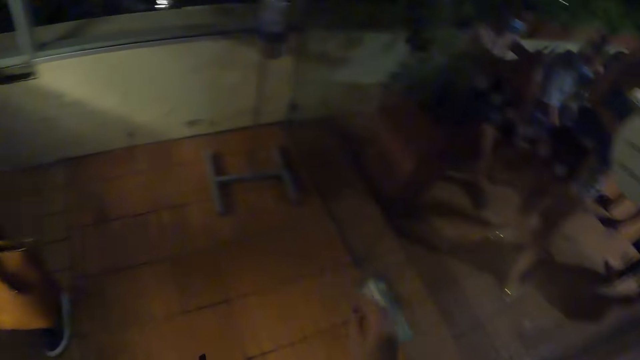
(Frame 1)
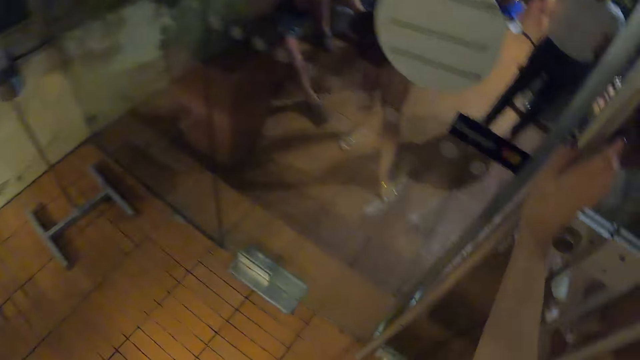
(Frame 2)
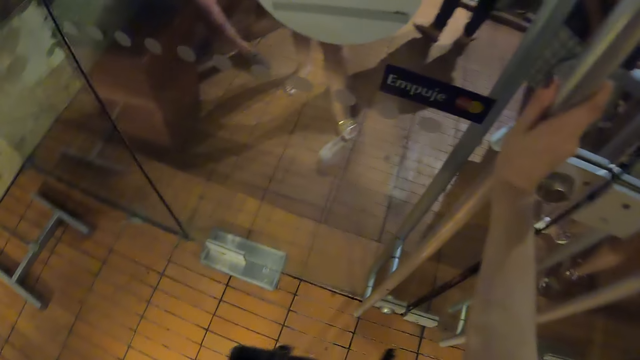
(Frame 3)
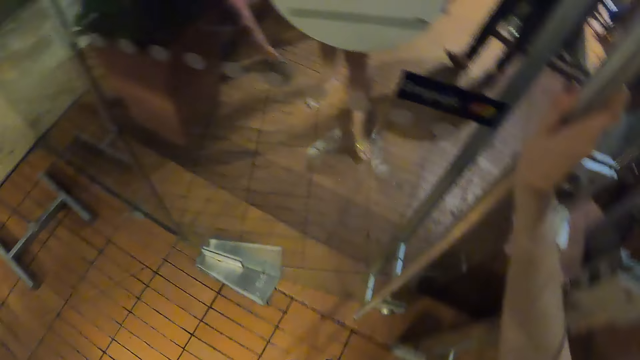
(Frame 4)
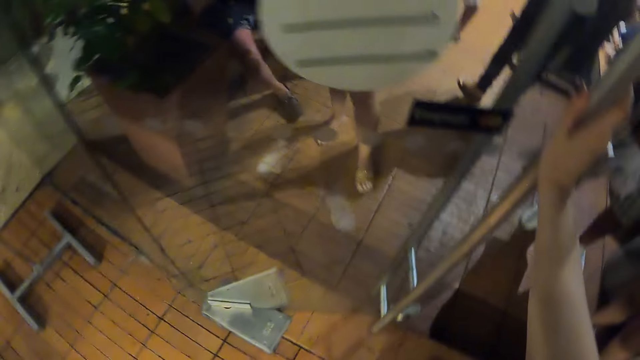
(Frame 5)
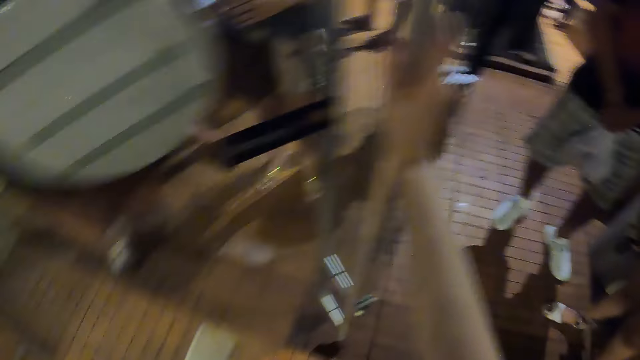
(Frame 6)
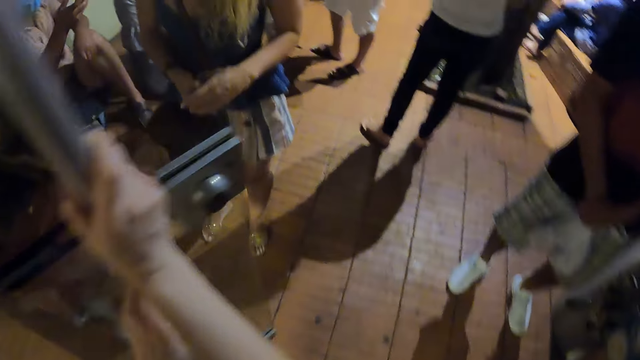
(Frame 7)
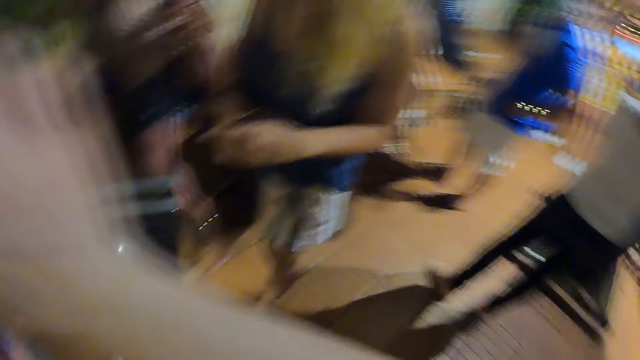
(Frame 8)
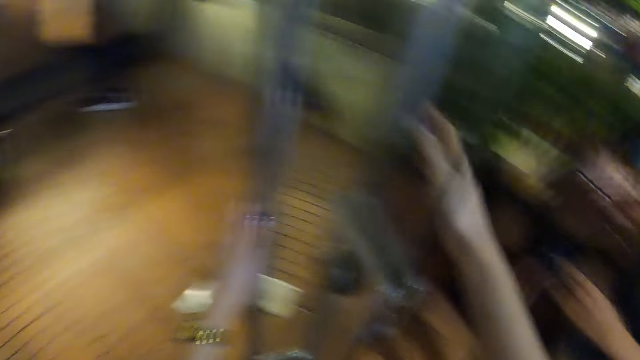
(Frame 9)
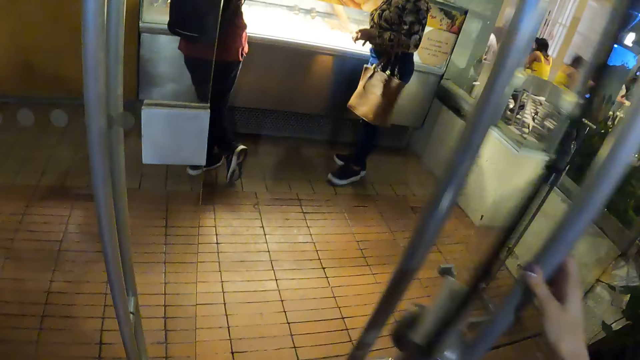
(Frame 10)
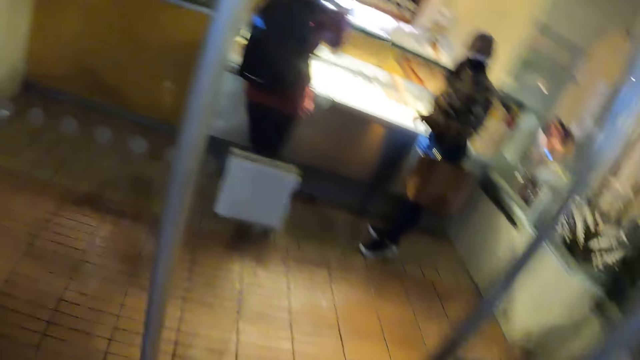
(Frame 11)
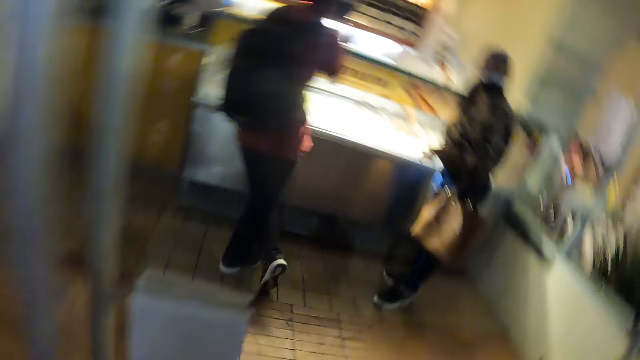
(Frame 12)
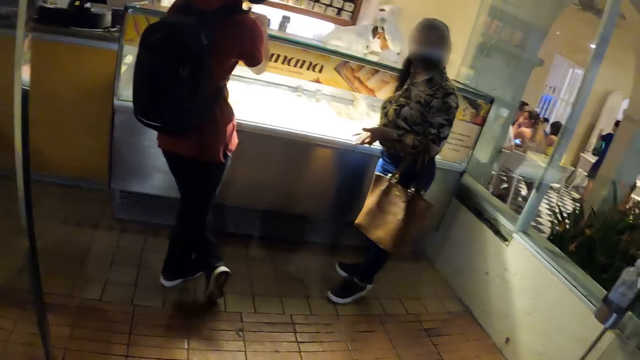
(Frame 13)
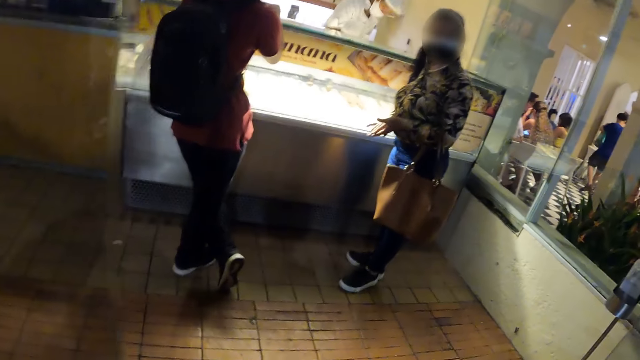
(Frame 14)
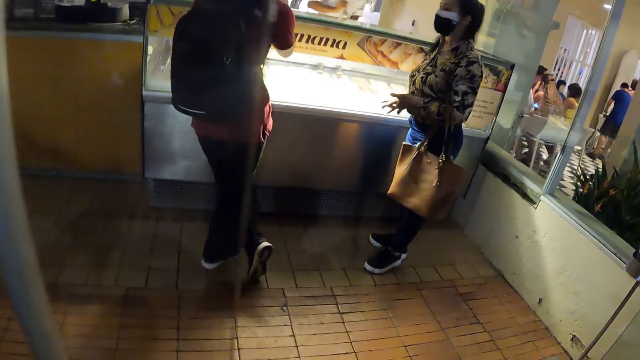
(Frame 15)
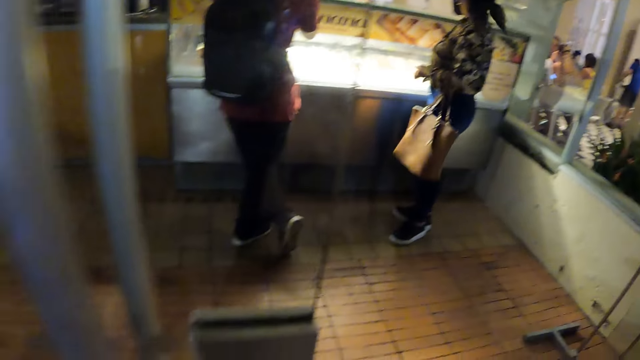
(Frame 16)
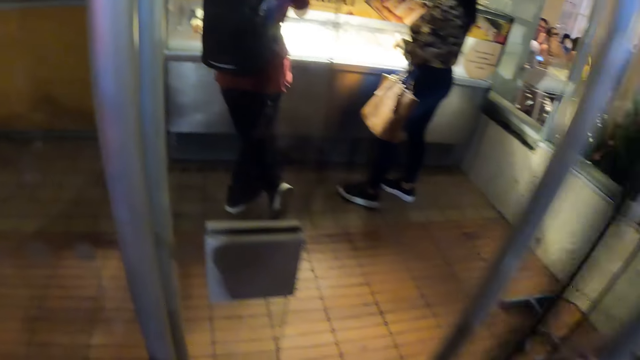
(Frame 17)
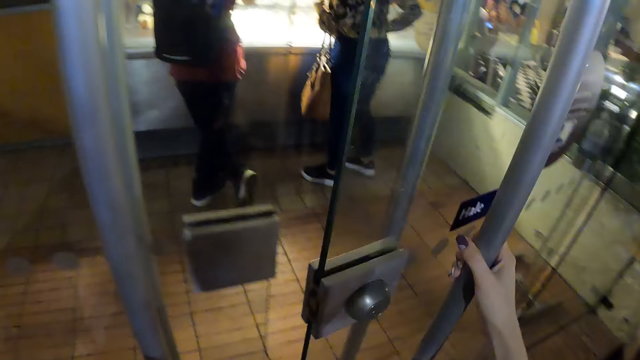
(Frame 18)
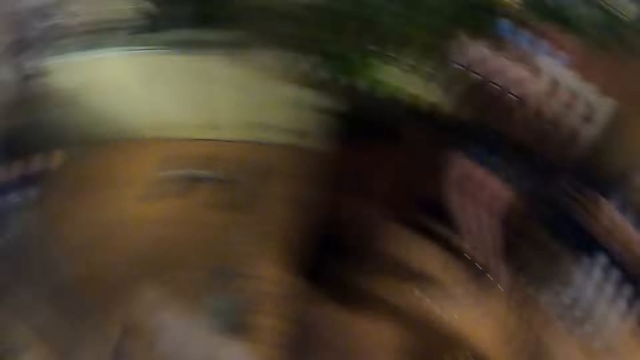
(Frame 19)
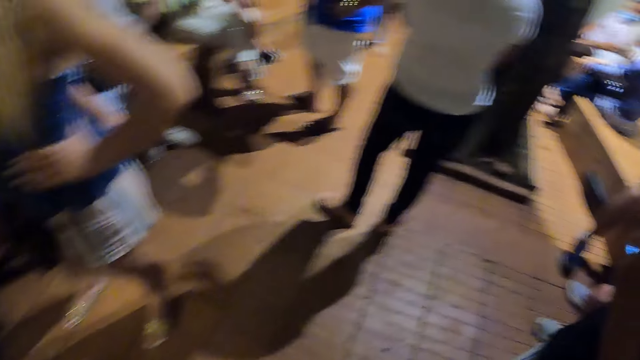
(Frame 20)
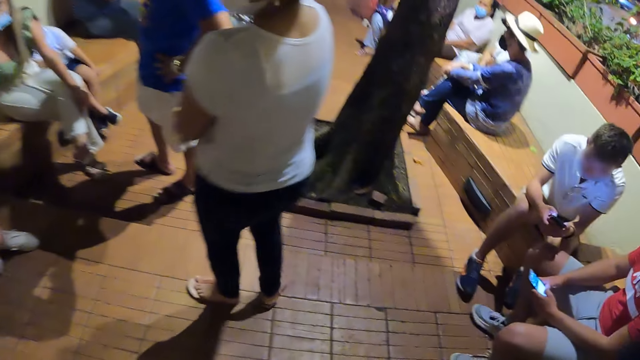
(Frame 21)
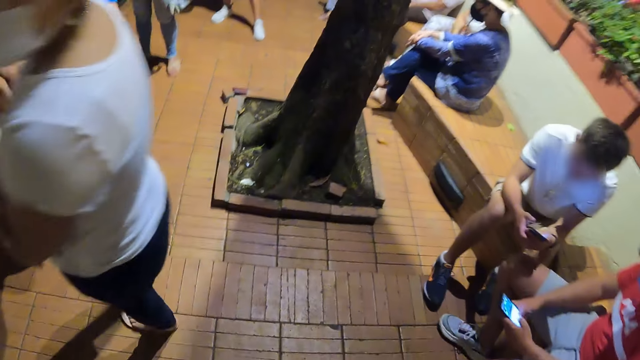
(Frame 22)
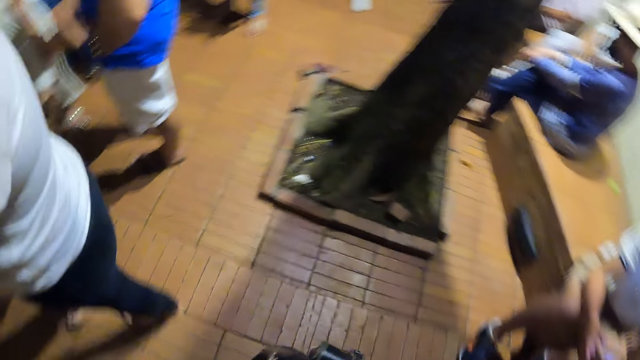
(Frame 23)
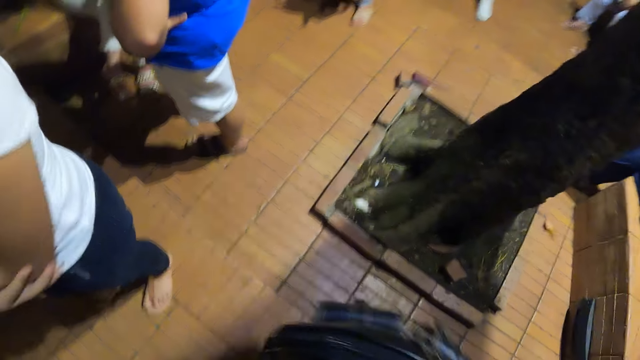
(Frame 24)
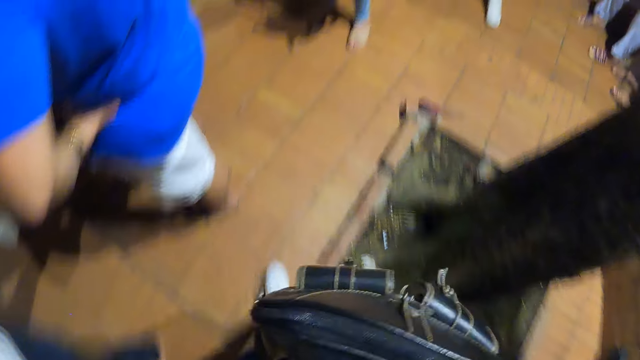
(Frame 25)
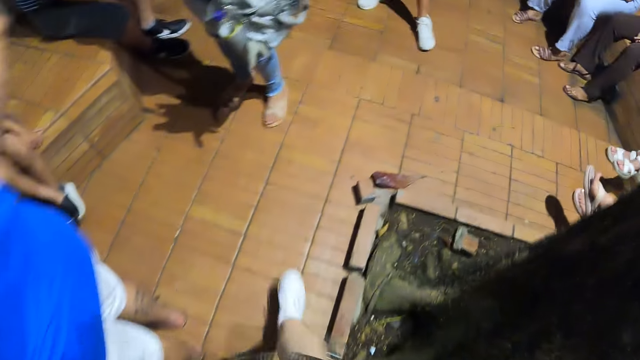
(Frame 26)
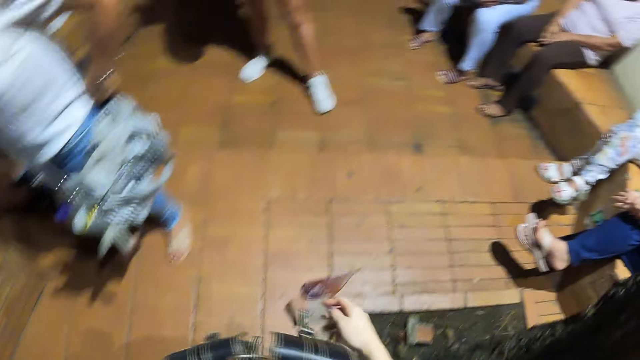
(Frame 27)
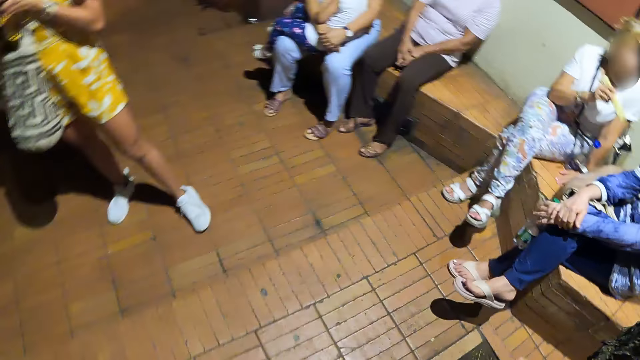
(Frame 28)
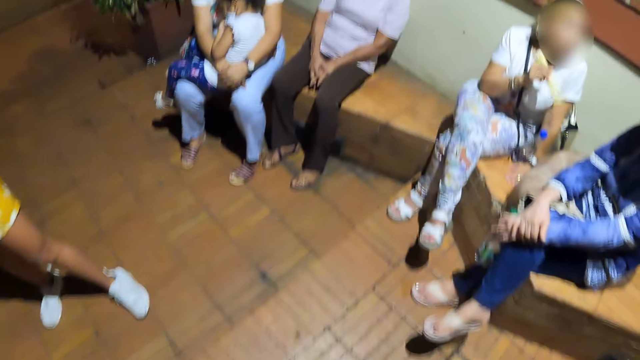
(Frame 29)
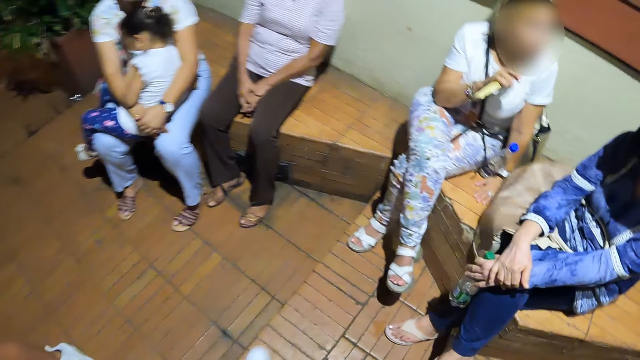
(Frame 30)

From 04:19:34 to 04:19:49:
The camera wearer pushes the door and opens the door. They close the door and walk around.

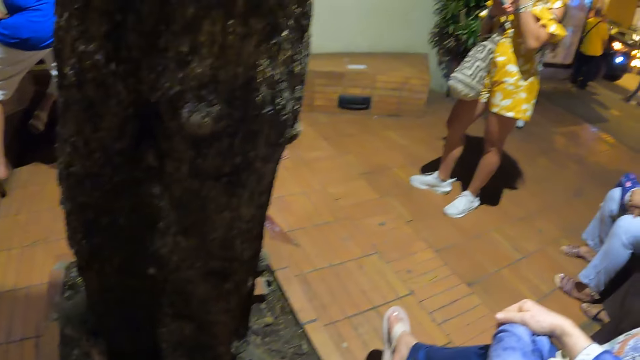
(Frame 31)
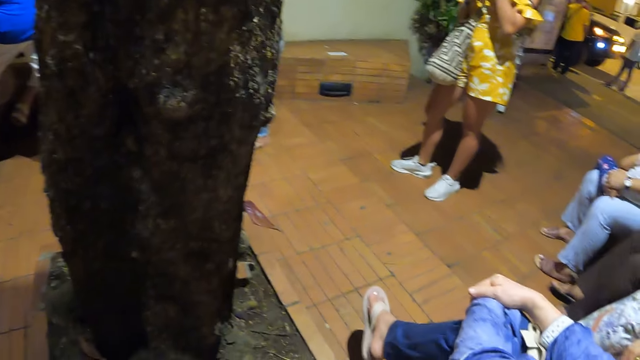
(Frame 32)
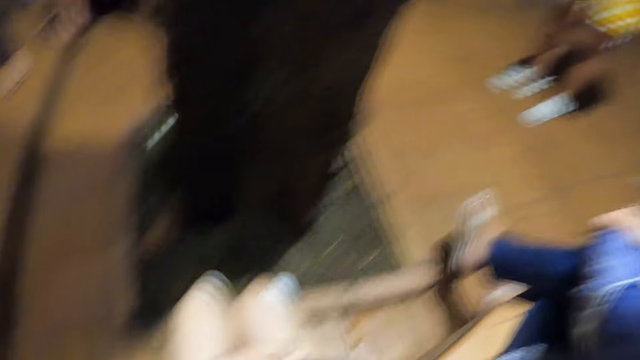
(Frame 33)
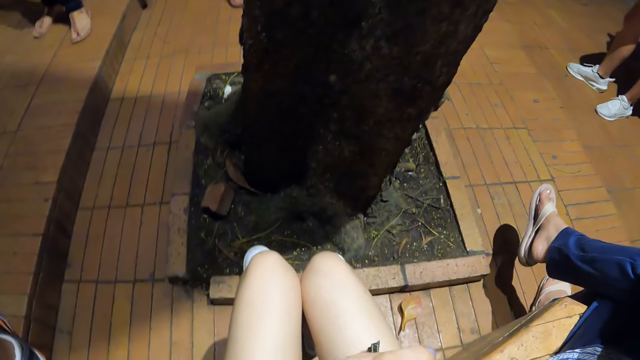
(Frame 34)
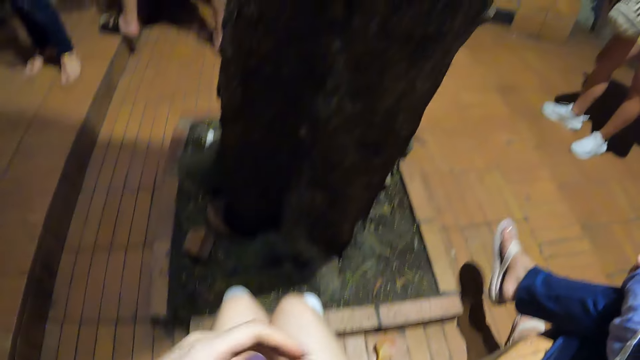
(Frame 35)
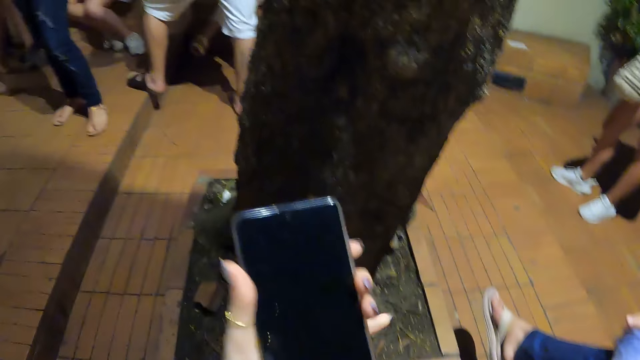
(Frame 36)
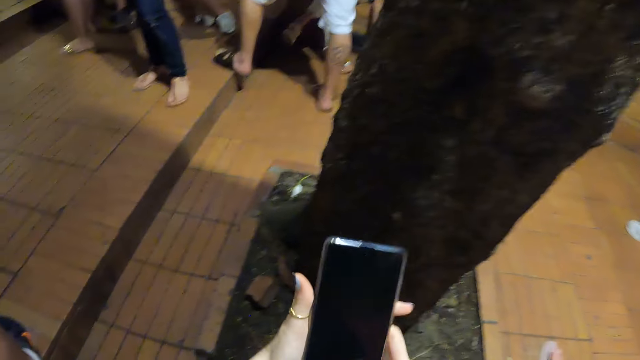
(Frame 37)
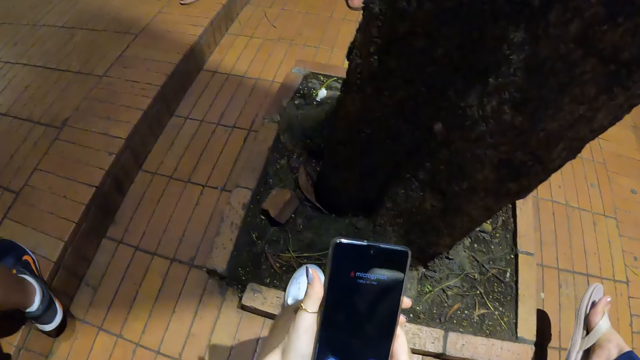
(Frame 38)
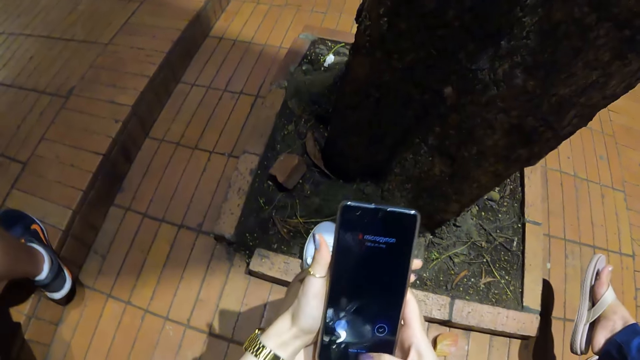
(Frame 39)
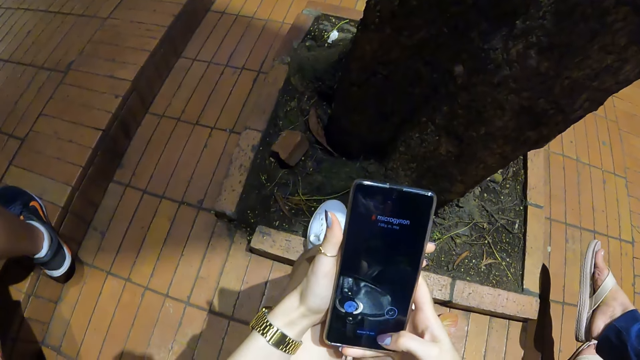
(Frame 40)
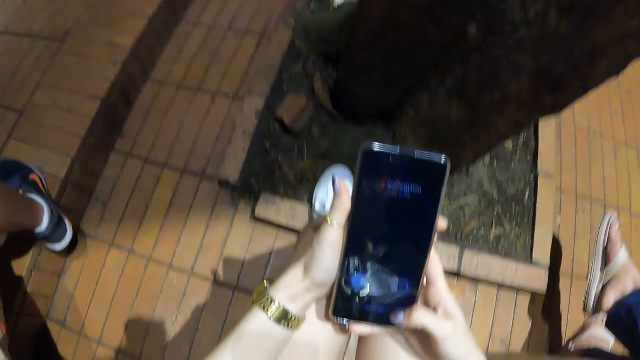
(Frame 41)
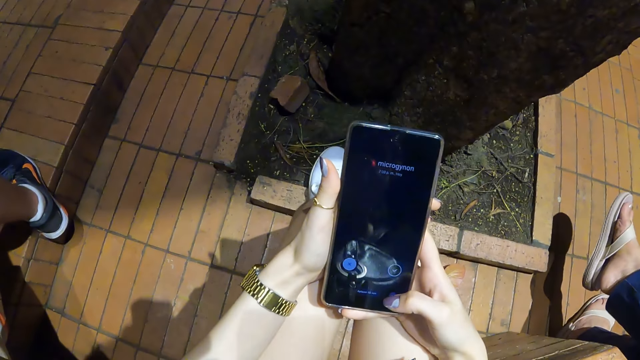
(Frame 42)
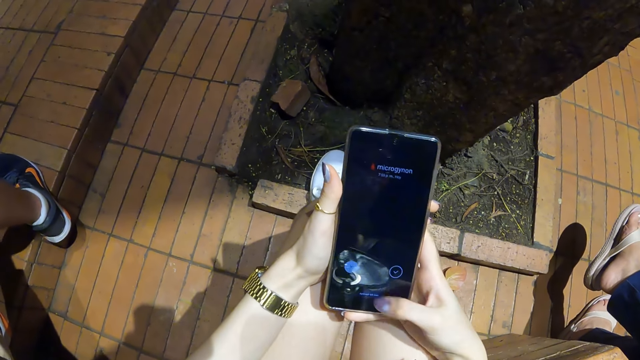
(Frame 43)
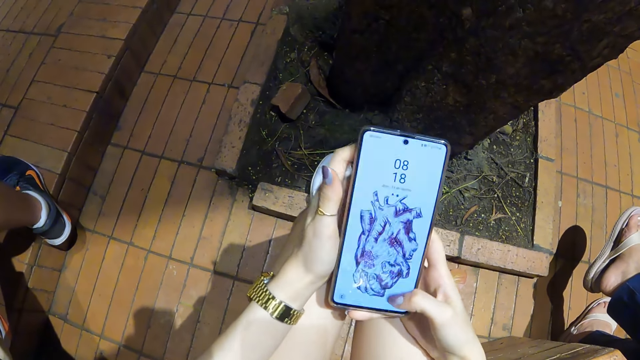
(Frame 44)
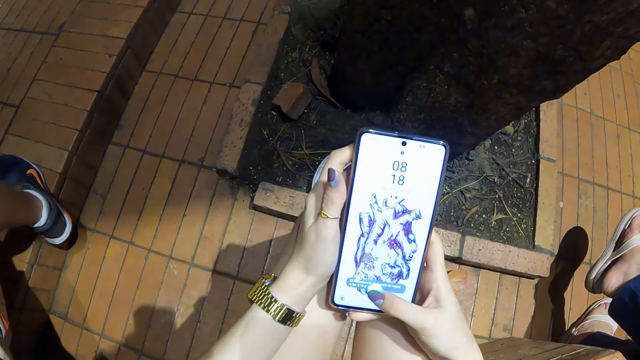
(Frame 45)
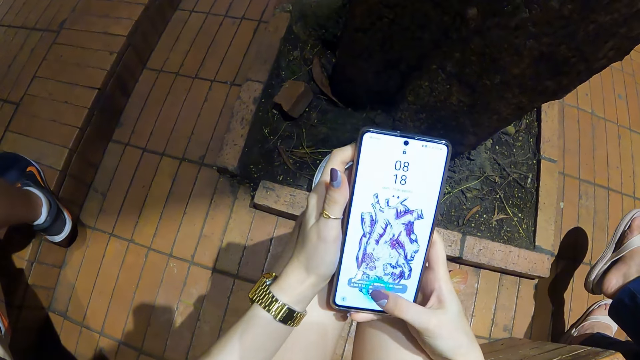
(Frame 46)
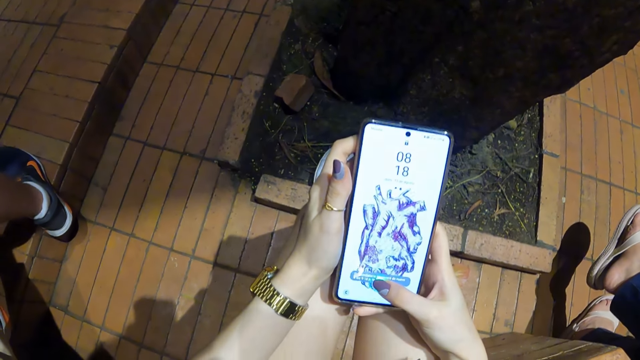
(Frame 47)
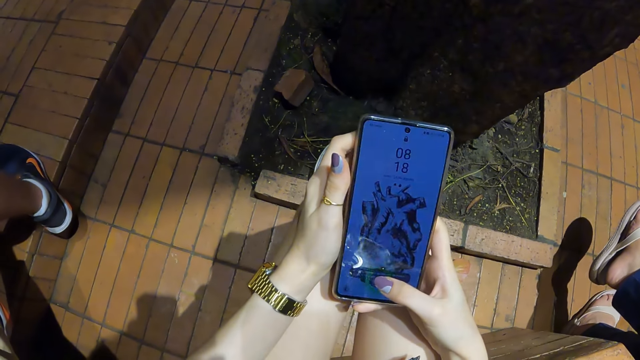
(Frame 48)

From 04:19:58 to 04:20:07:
The camera wearer holds a phone. They pick up the phone, operate the phone, and touch the phone.
